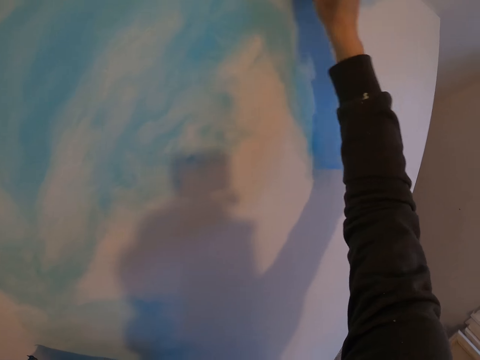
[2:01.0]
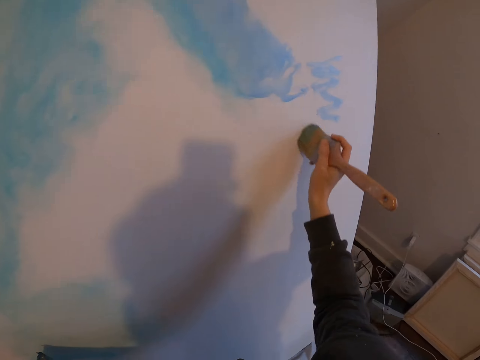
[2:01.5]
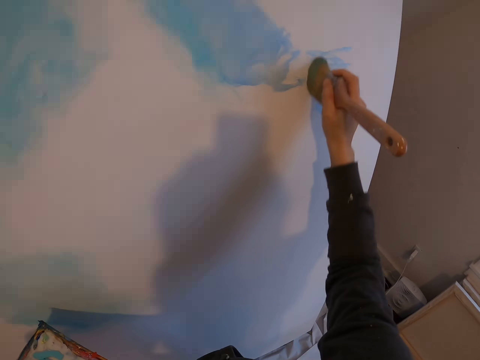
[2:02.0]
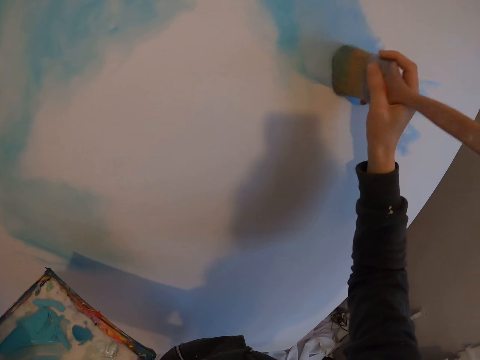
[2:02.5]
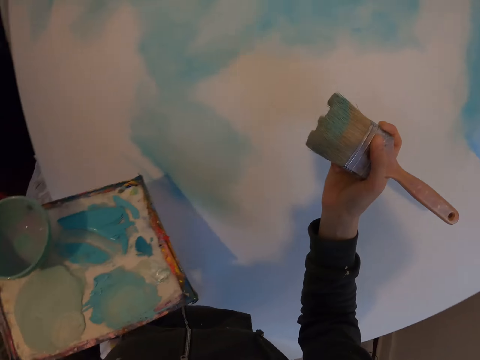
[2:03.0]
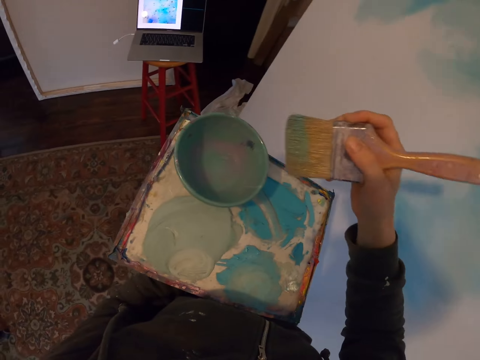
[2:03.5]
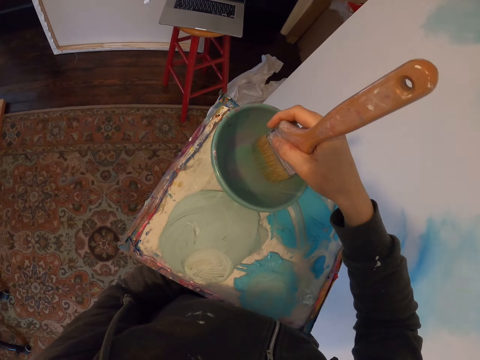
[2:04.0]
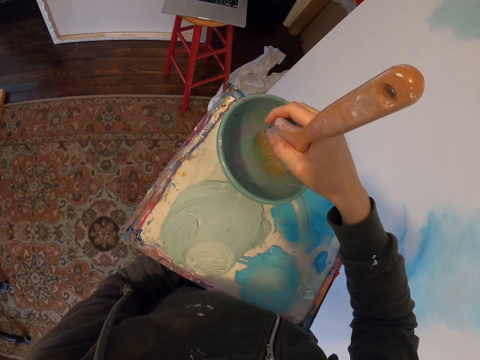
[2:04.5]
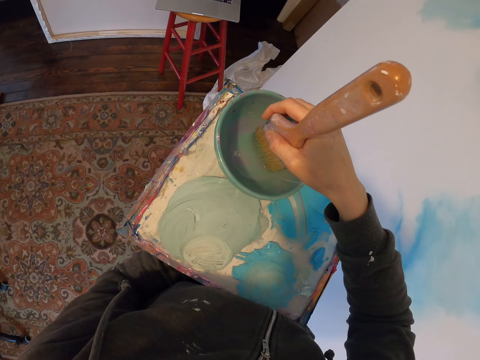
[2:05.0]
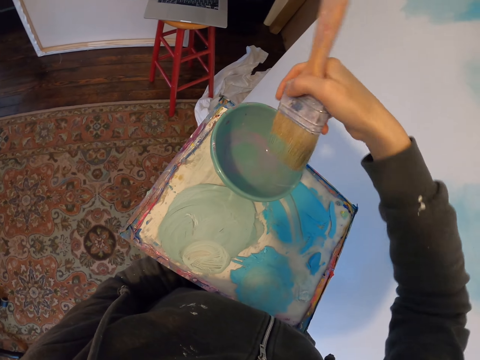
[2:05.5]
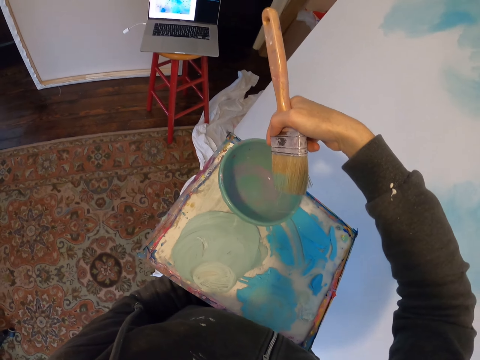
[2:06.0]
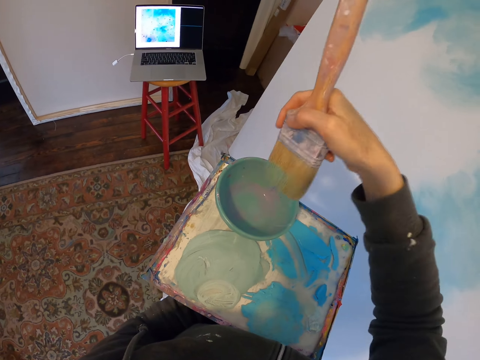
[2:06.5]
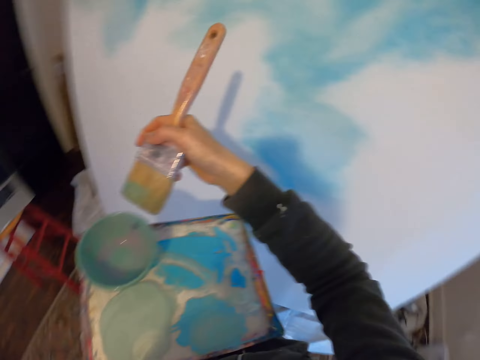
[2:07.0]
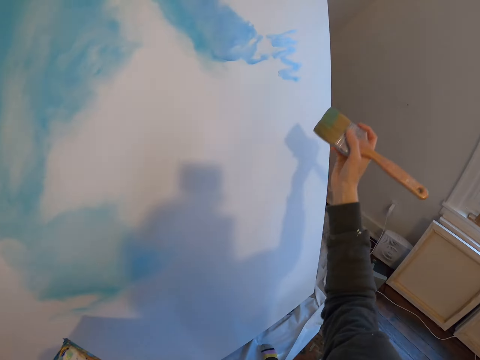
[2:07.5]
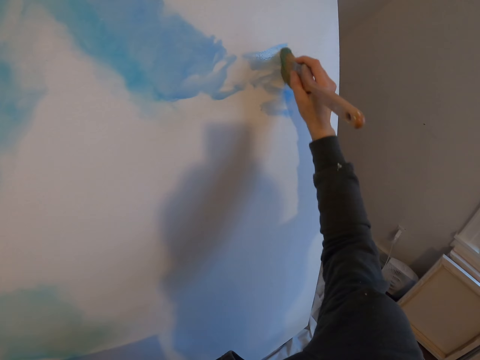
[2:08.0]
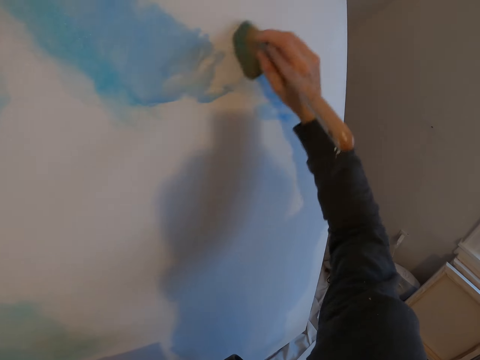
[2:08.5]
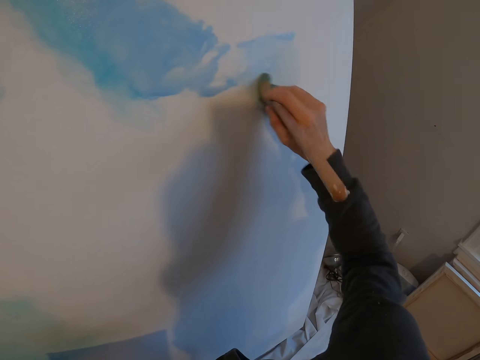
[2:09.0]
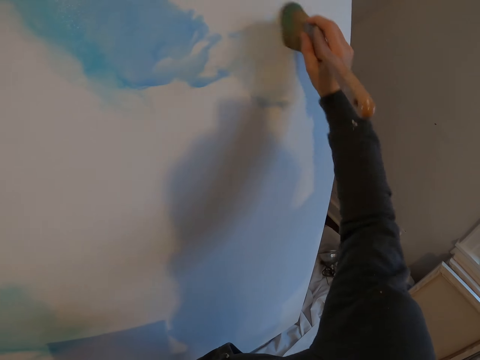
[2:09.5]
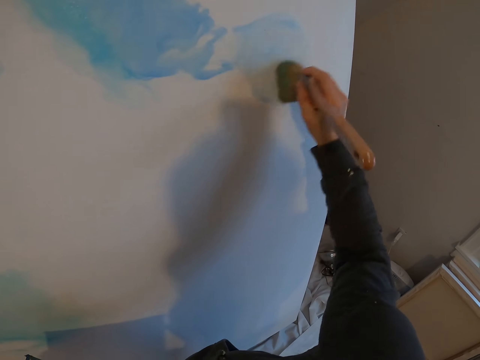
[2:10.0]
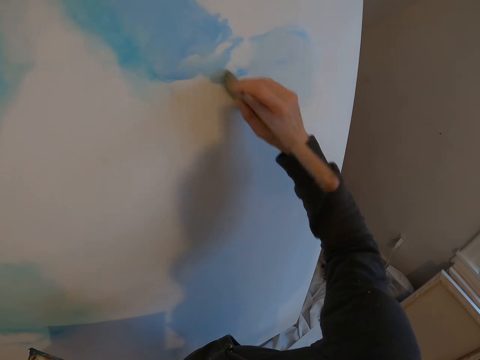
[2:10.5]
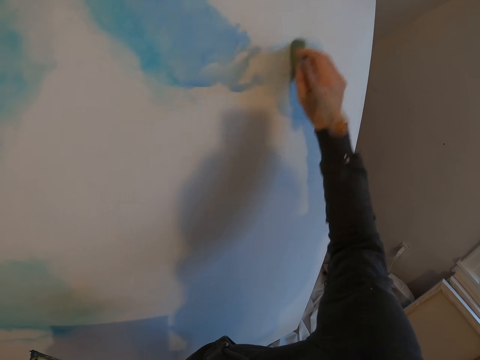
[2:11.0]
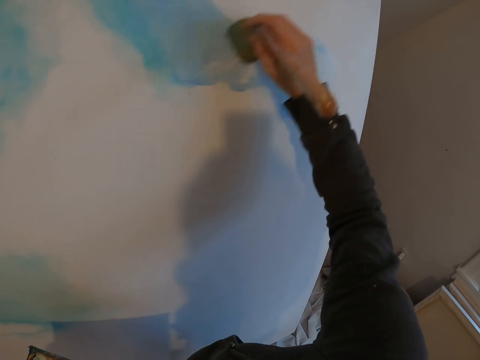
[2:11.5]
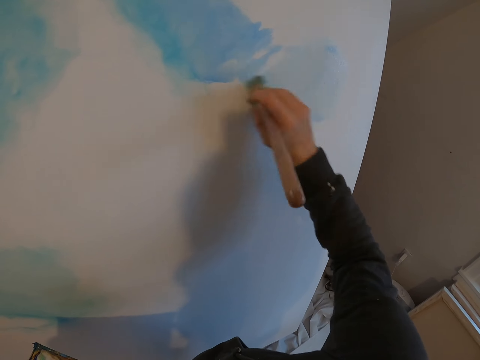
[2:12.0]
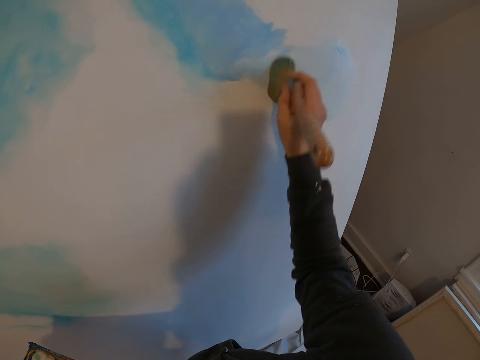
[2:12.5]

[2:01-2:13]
The camera wearer turns to the side. They dip a paint brush in a paint palette. They shake the paint brush. They turn to the side. They paint a board with the paint brush.

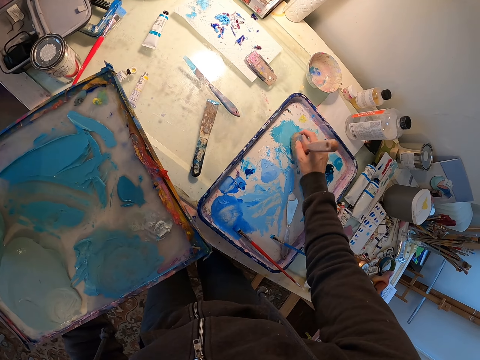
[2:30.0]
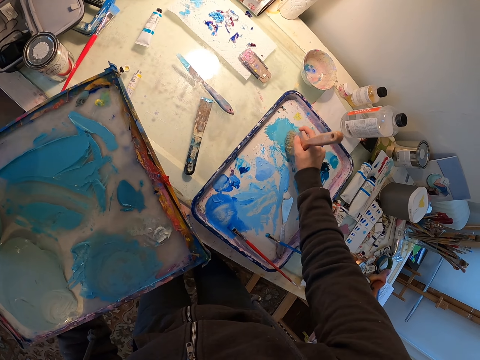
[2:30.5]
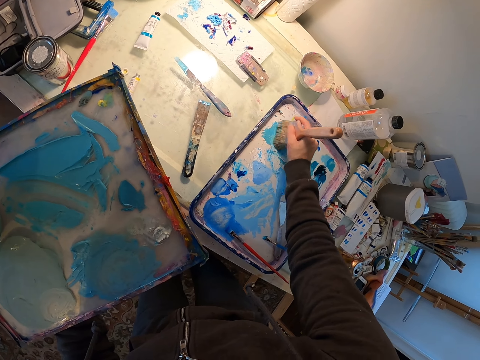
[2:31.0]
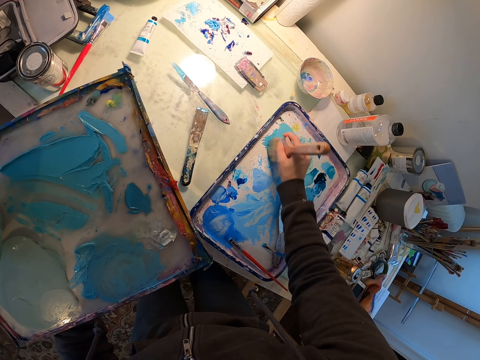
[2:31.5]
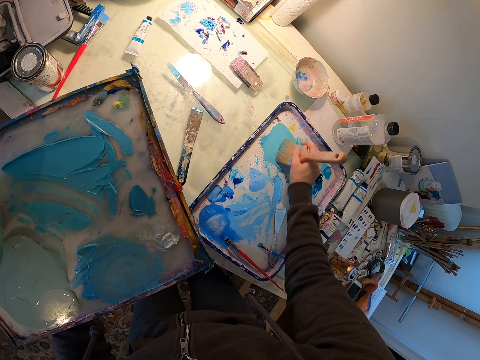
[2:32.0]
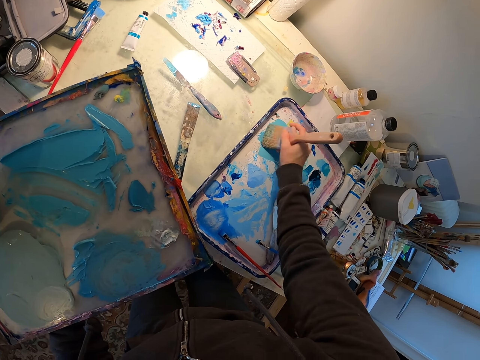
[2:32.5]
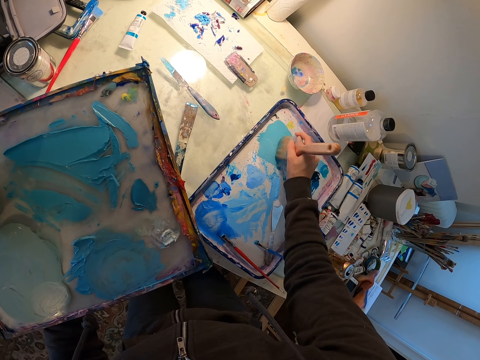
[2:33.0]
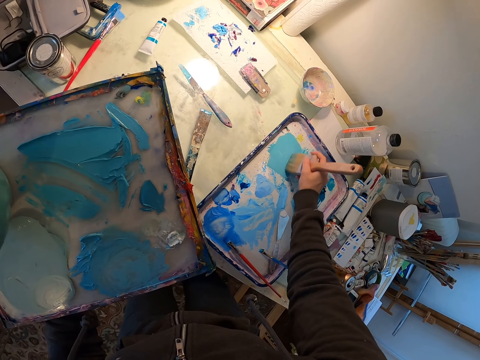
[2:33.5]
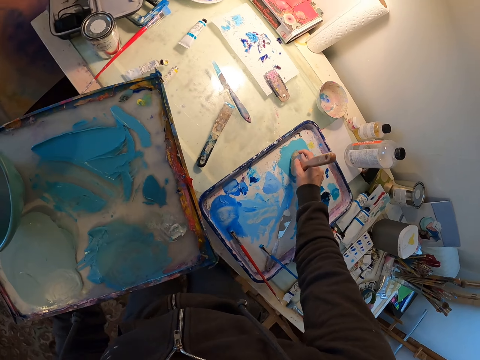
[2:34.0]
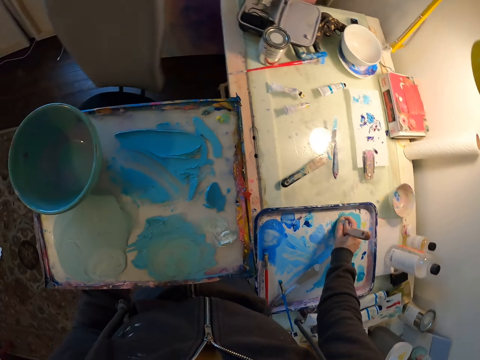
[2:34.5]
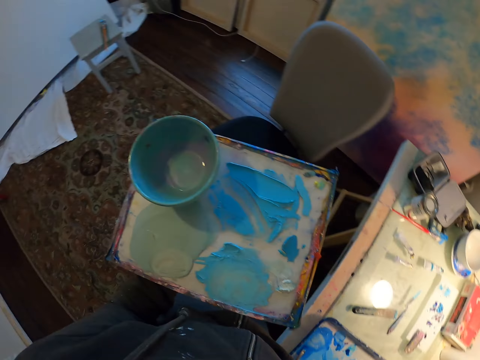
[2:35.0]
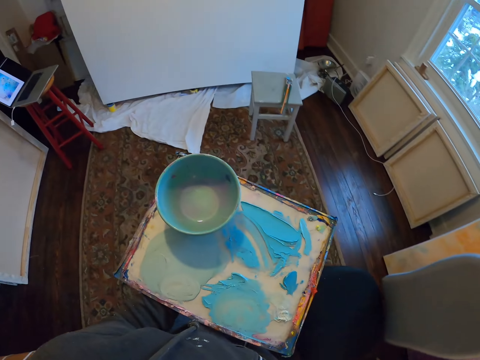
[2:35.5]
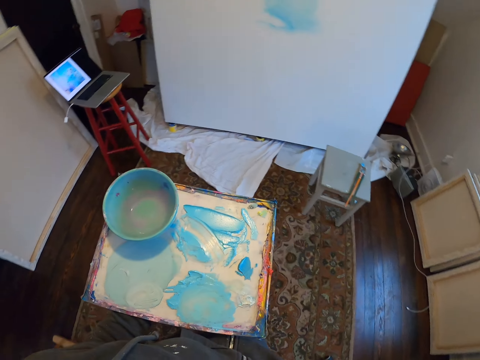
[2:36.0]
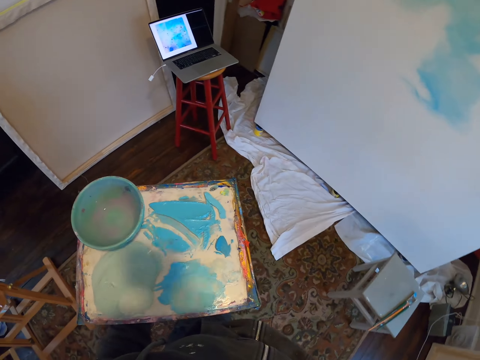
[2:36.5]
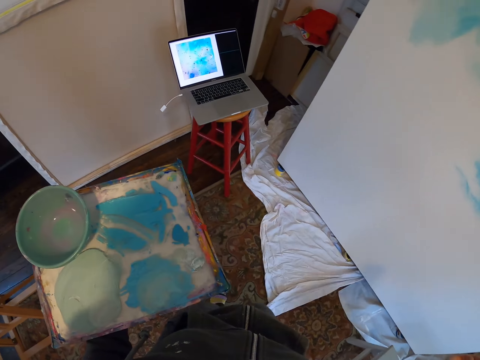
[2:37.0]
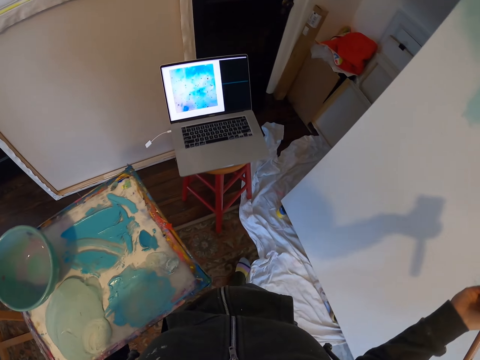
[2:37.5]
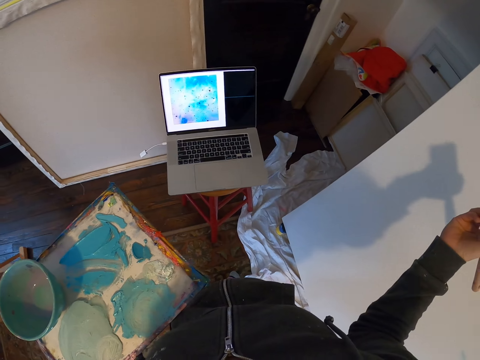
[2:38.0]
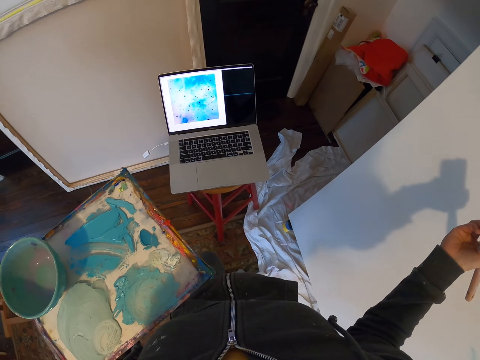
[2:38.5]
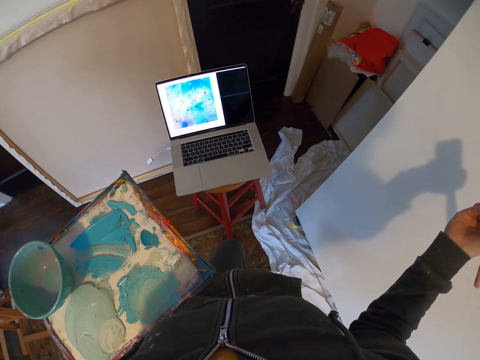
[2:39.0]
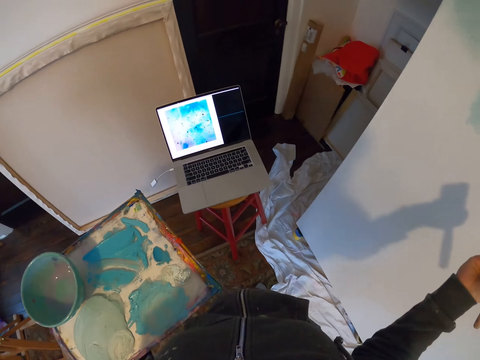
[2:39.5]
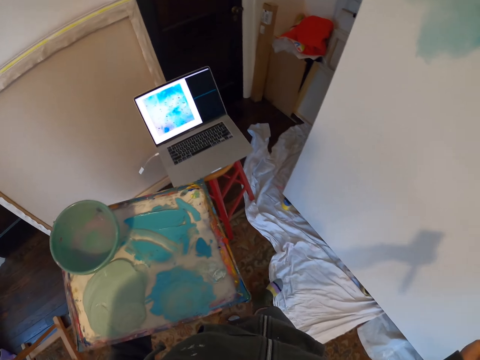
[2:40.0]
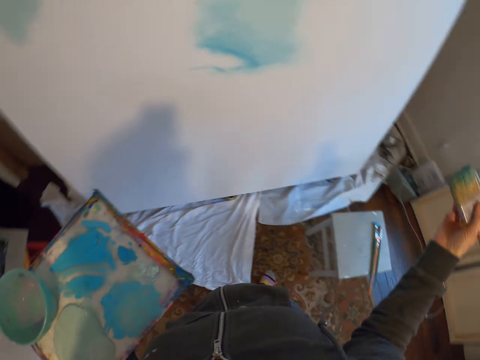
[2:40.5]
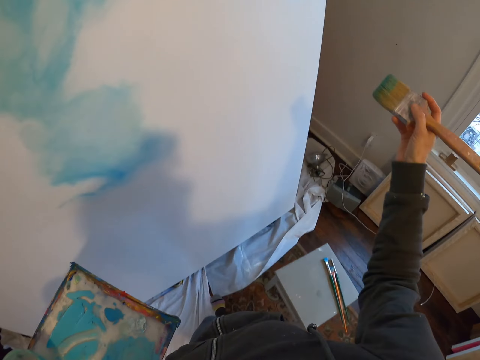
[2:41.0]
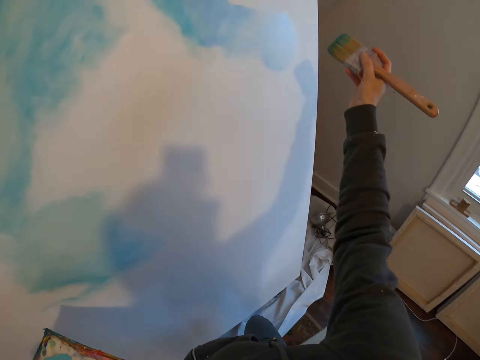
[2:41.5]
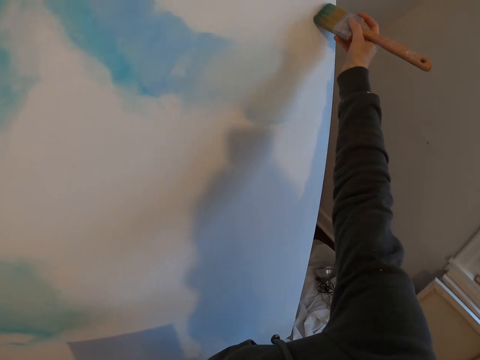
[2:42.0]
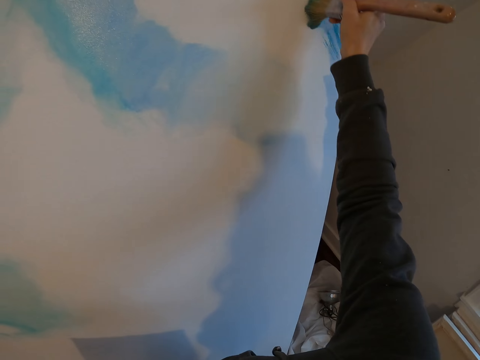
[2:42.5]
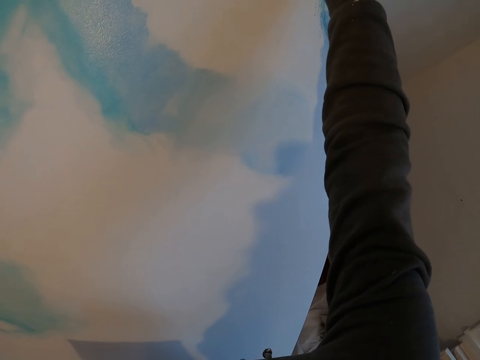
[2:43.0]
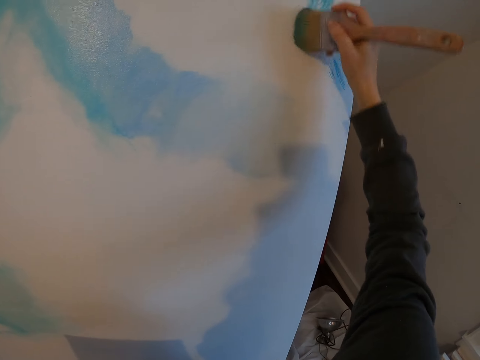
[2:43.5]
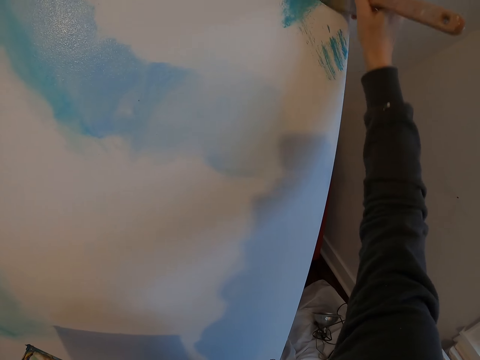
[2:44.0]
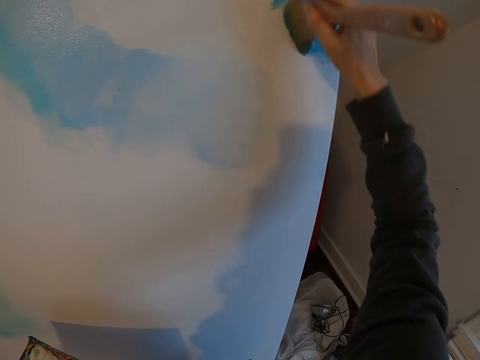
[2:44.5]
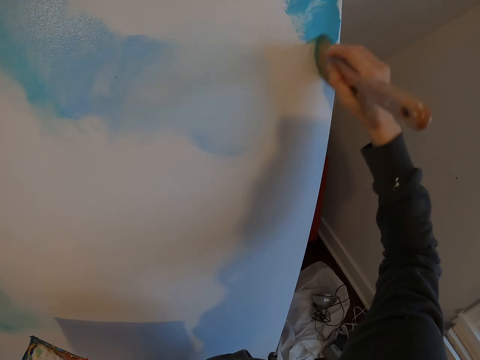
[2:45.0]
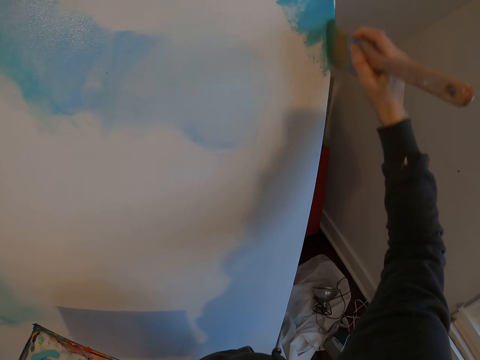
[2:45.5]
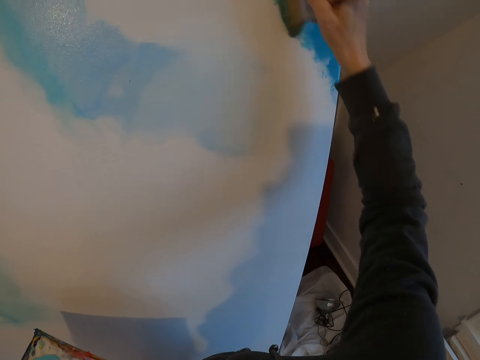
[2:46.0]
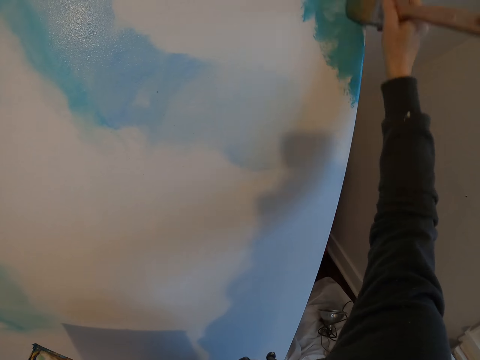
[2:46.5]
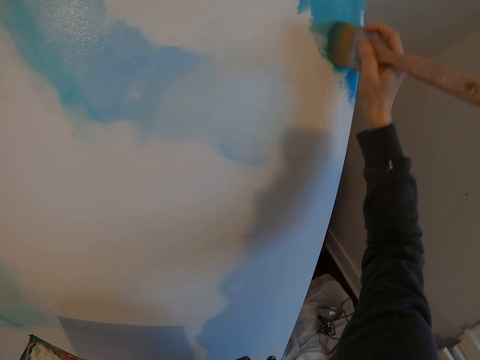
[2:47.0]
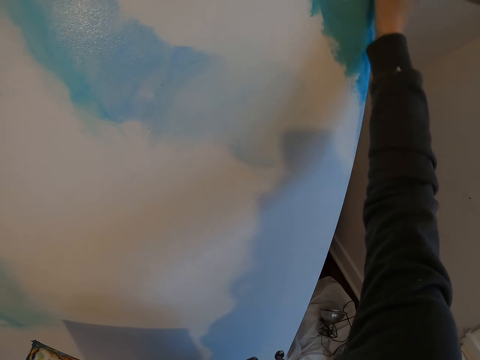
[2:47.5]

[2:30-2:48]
The camera wearer rubs paint with a paintbrush. They turn to the side and walk around. They hold a paint palette. They stop and look at the laptop. They walk. They turn to the side. They stop. They paint a board with the paint brush.
